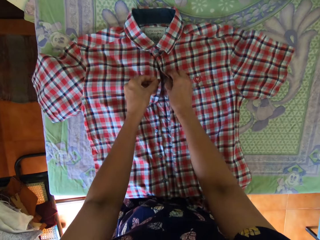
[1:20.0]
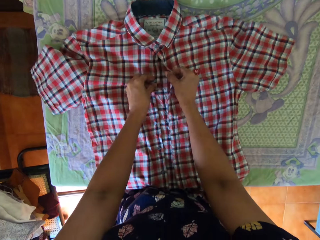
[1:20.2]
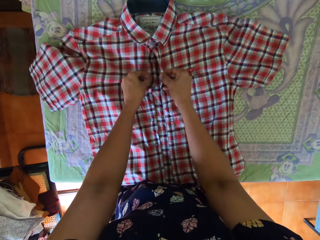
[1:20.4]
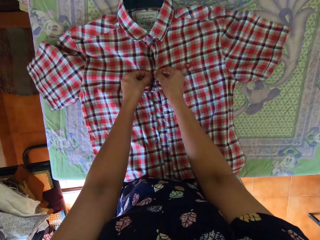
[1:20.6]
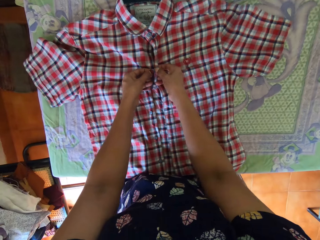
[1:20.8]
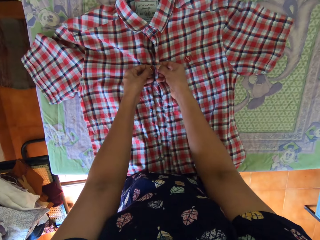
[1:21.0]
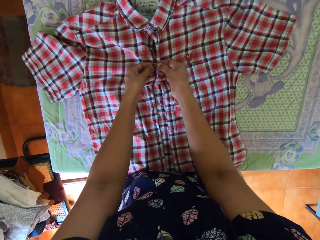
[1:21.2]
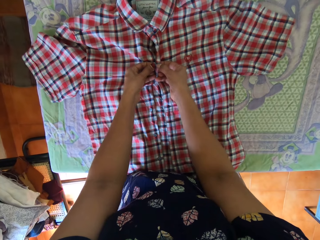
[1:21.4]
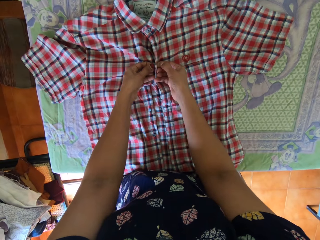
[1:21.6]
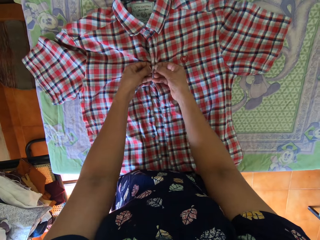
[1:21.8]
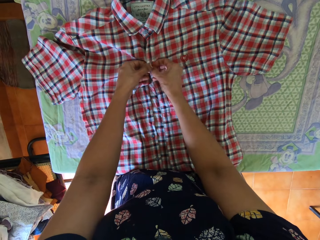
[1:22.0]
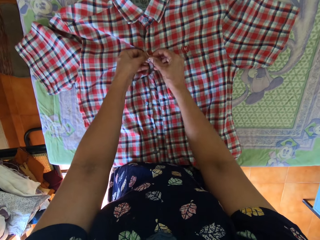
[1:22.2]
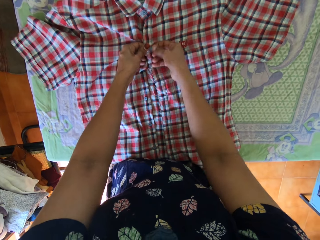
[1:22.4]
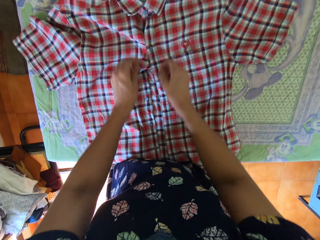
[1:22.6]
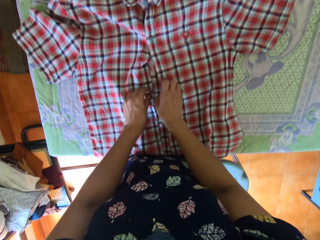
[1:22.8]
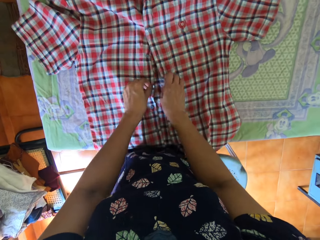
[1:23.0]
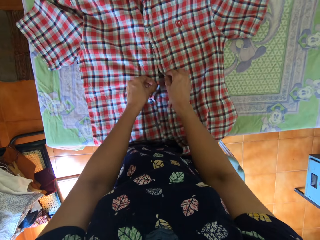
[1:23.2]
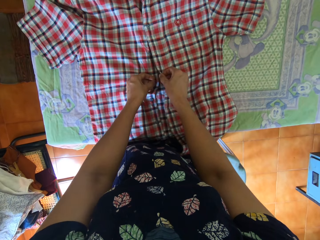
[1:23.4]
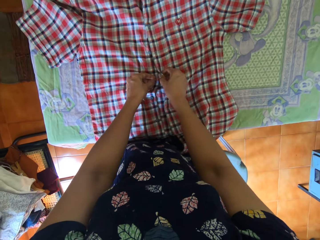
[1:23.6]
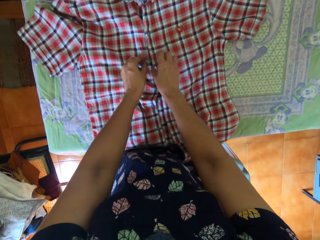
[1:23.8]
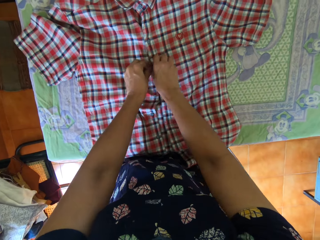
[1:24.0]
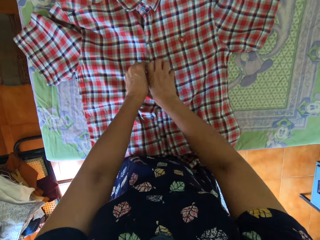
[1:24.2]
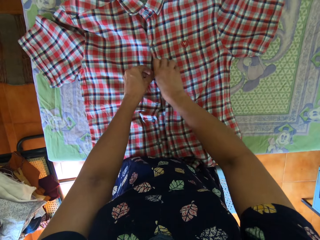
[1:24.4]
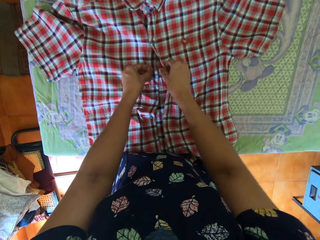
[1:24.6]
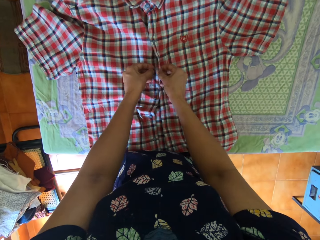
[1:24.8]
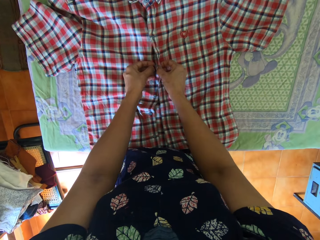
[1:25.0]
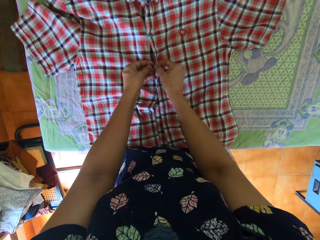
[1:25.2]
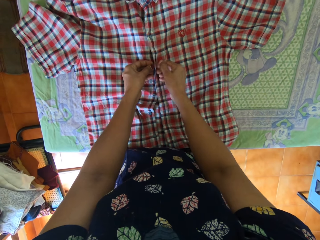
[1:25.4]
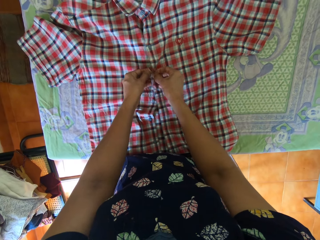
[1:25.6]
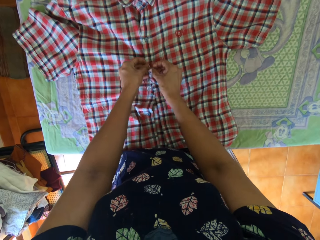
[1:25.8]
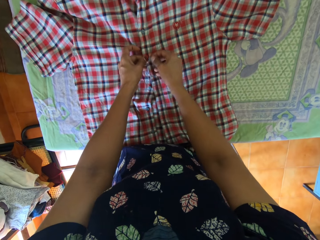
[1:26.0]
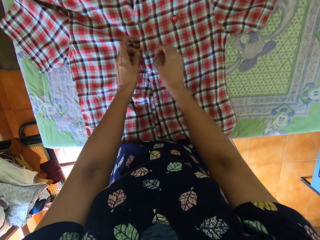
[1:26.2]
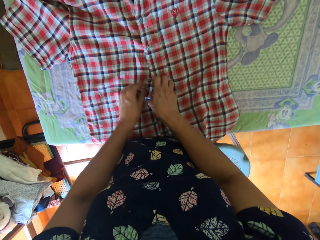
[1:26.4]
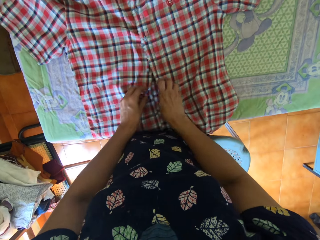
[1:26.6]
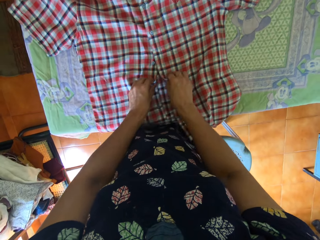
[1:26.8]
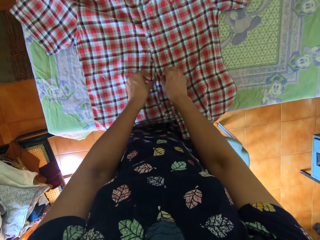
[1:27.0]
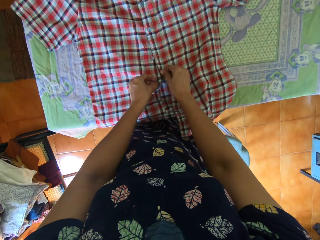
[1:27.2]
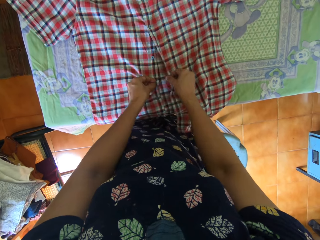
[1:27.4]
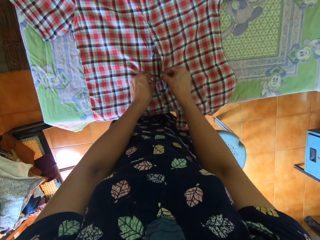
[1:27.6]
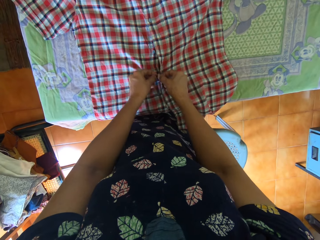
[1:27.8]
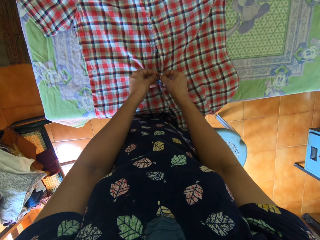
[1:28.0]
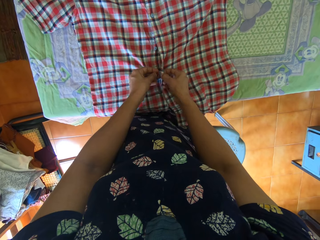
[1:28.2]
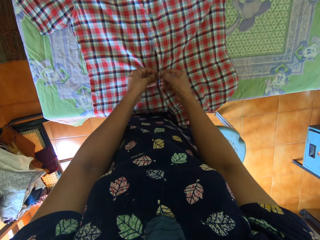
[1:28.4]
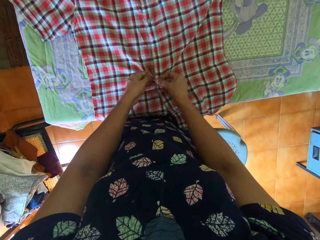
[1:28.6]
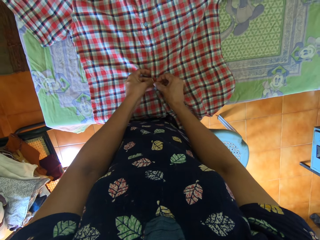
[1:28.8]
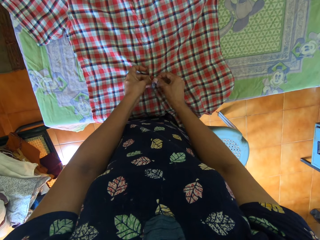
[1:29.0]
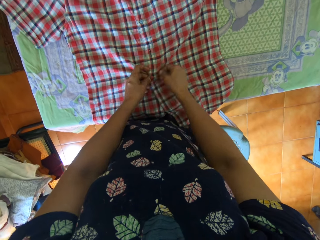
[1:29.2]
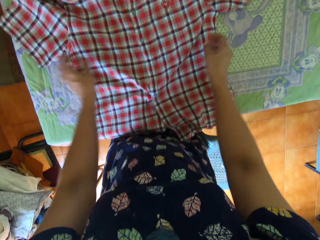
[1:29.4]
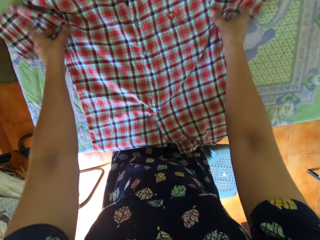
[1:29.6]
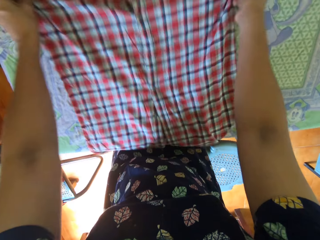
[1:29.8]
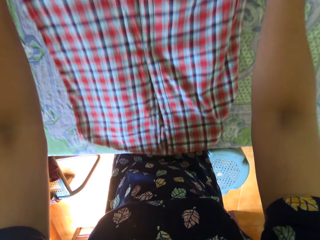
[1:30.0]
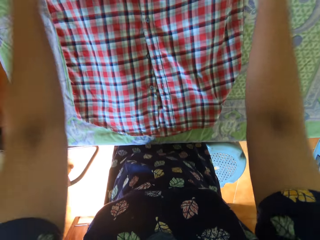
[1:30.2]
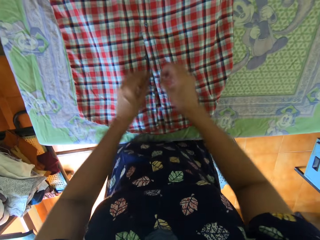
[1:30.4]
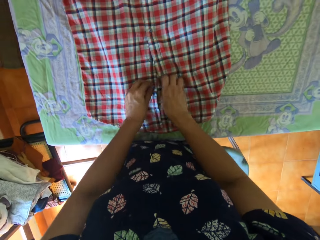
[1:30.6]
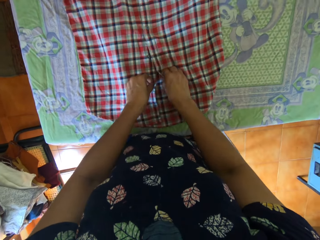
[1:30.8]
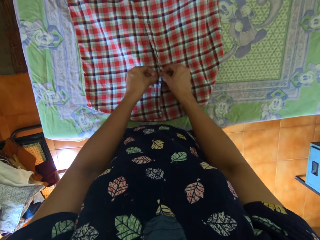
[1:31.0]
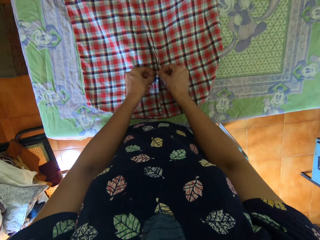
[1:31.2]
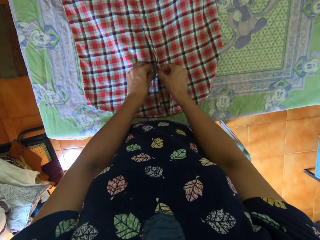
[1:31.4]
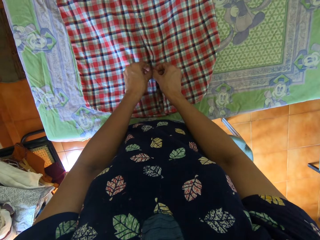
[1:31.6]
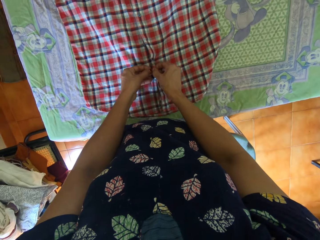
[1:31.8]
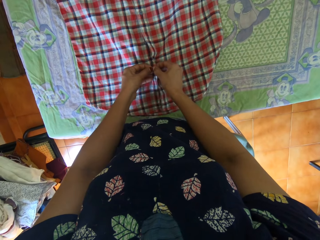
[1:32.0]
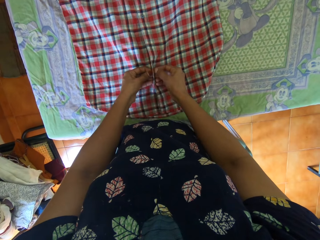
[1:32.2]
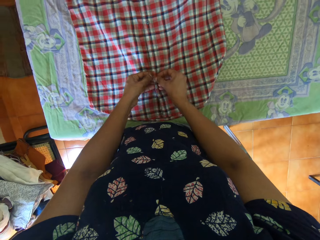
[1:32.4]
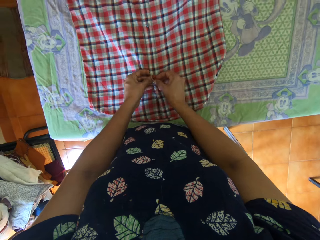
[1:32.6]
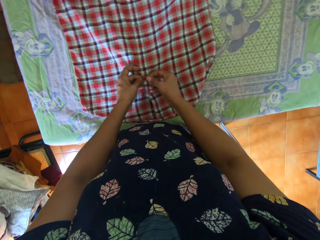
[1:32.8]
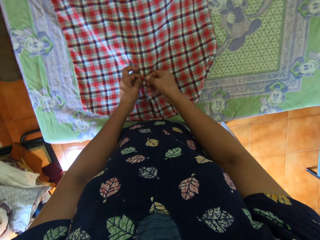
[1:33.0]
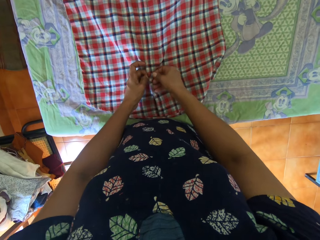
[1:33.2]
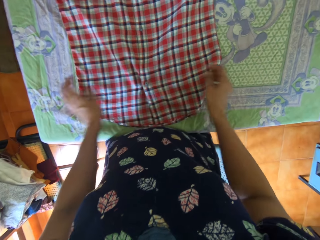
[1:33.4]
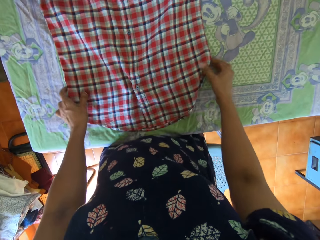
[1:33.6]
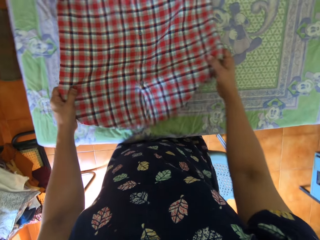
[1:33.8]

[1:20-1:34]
The camera wearer spreads the shirt on the table. They button the shirt on the table with both hands. They adjust the shirt on the table with both hands. They button the shirt on the table with both hands.

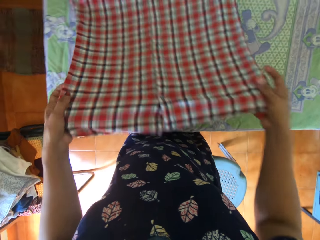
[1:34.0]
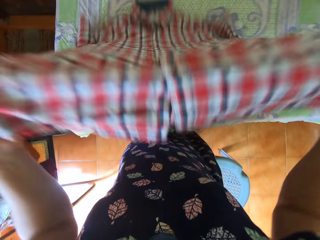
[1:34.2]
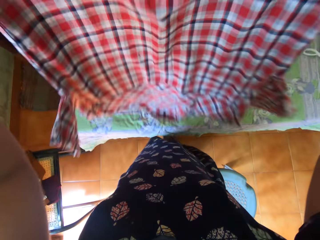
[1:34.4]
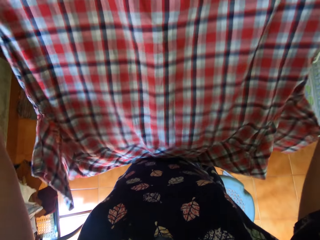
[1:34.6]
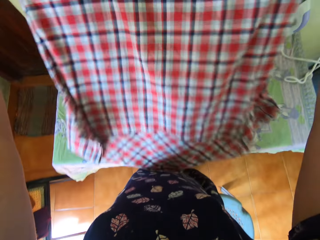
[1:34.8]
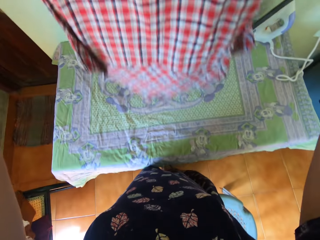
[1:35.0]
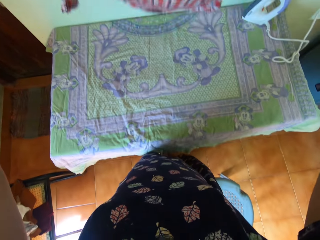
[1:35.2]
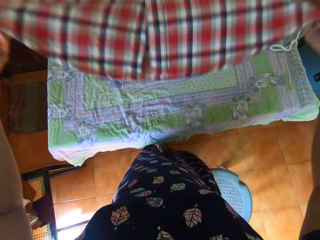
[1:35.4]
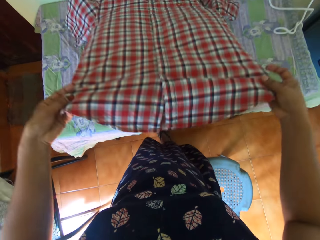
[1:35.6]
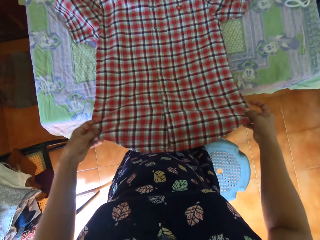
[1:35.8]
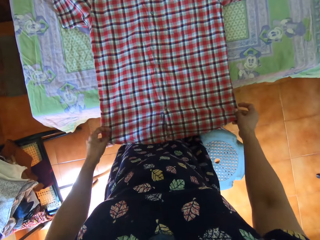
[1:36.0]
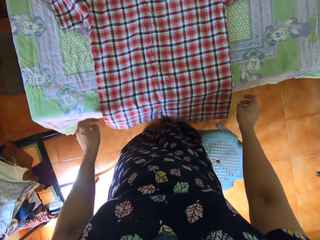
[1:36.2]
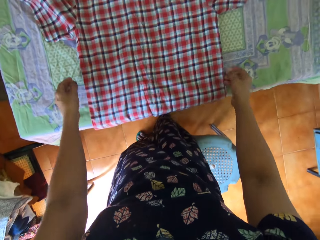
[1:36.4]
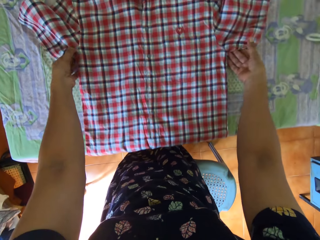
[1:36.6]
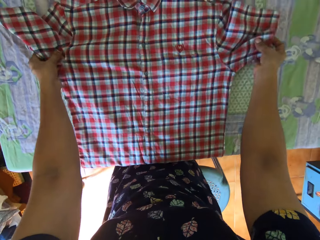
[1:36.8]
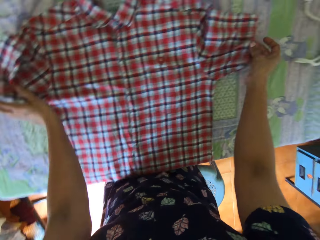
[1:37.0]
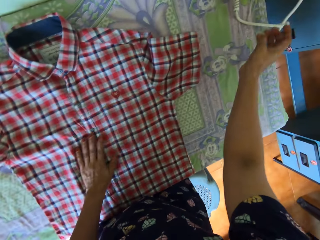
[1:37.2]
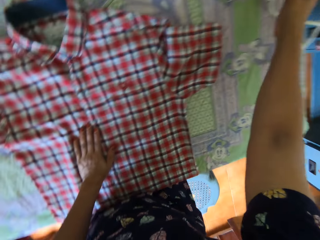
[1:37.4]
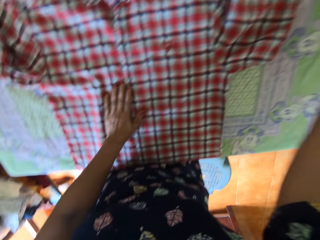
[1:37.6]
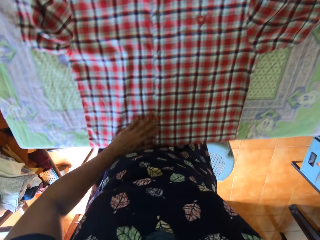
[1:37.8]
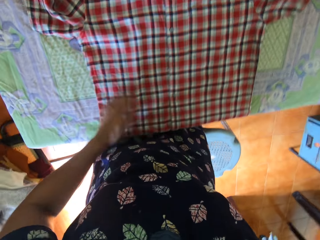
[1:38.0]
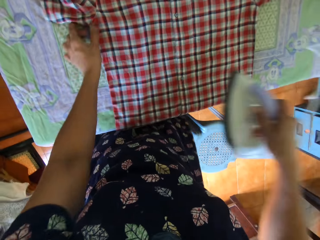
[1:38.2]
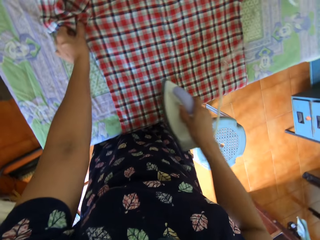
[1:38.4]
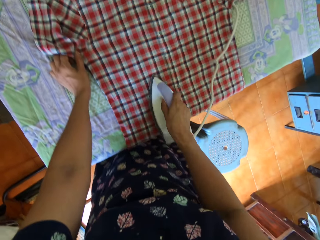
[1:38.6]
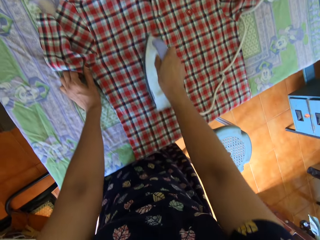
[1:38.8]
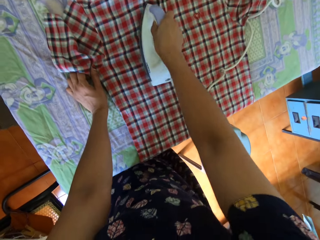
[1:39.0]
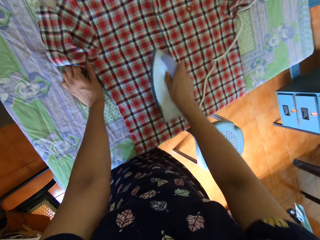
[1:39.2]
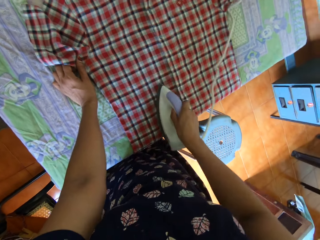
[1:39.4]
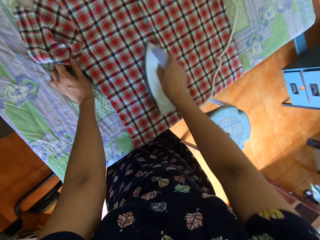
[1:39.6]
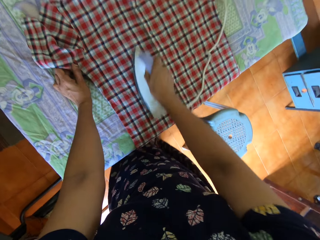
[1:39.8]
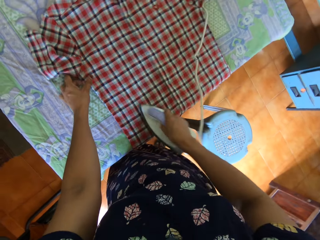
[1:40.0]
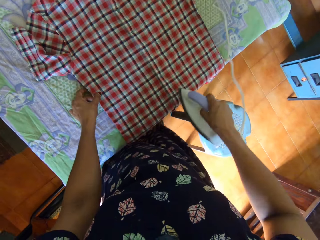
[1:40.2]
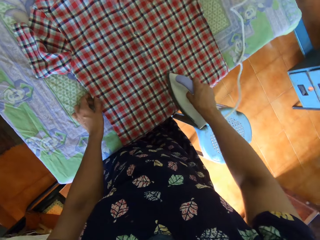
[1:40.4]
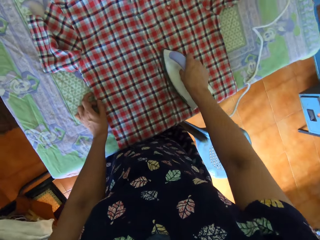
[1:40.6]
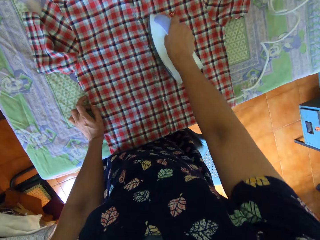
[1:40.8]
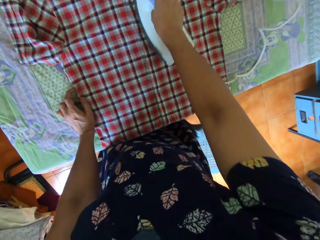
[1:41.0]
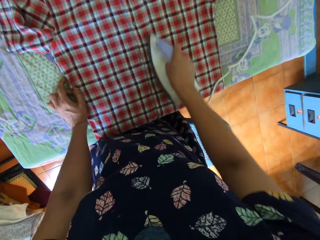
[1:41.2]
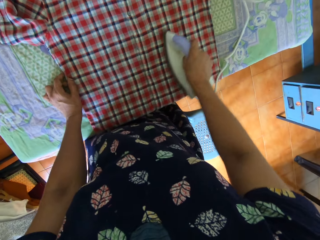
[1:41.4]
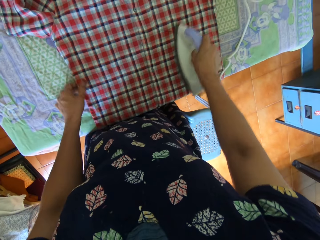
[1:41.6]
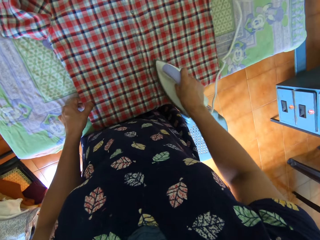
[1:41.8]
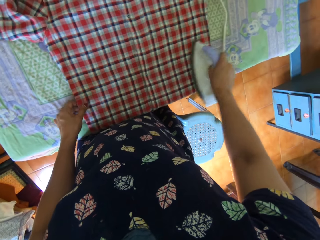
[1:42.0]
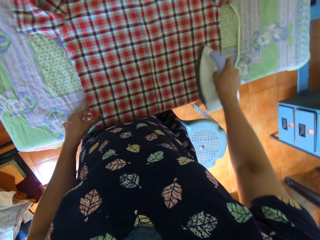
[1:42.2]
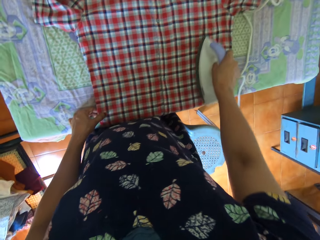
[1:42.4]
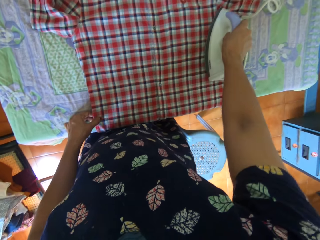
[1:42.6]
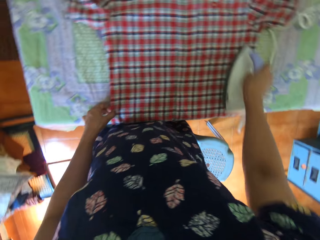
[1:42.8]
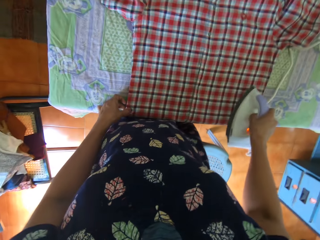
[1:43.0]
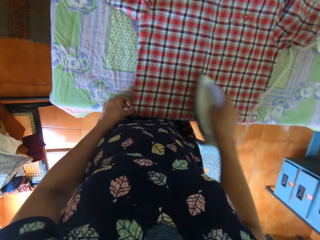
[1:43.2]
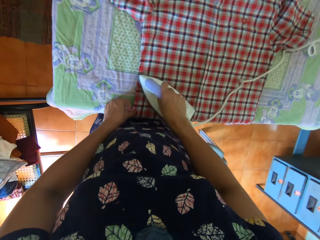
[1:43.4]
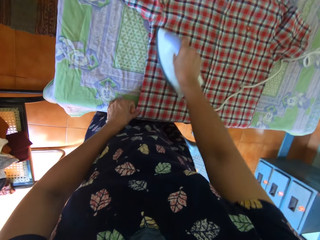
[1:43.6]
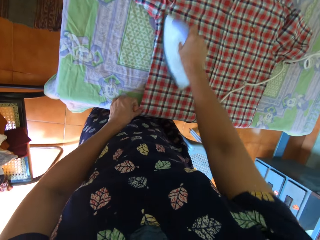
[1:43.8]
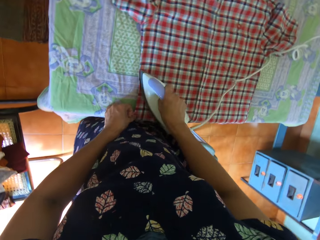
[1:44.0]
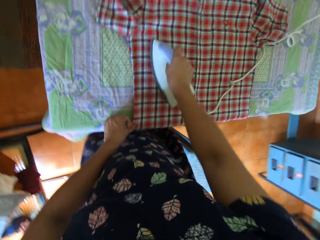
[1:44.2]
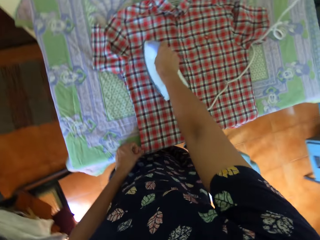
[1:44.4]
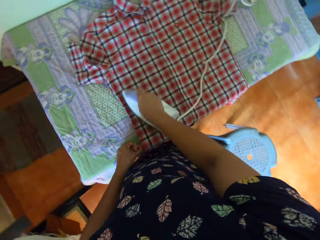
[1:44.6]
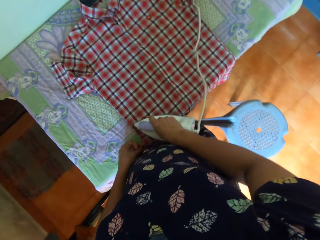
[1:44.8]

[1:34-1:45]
The camera wearer holds the shirt in their hand. They lift the shirt from the table with both hands, drop the shirt on the table with both hands, and spread the shirt on the table. They adjust the shirt on the table with both hands. They pick up the iron from the table with their right hand. They iron the shirt on the table.
